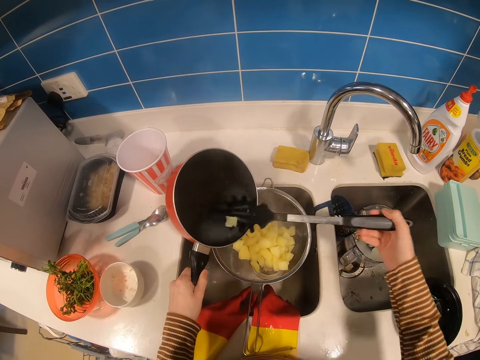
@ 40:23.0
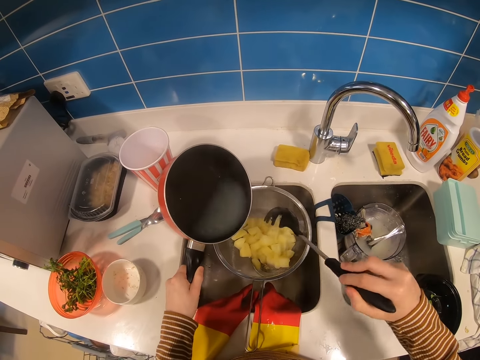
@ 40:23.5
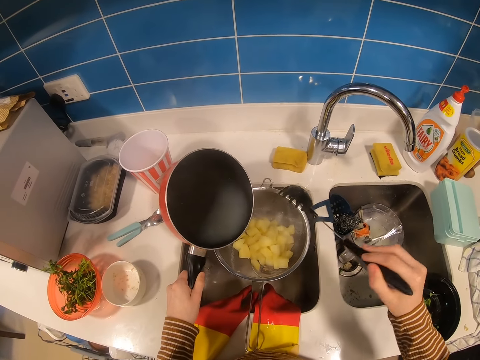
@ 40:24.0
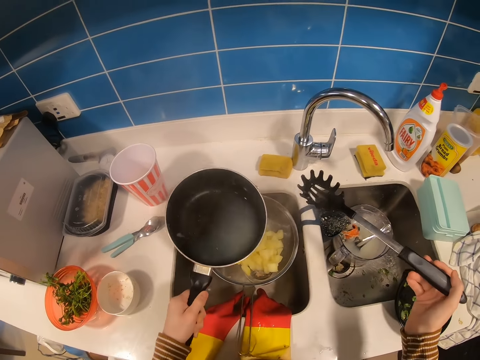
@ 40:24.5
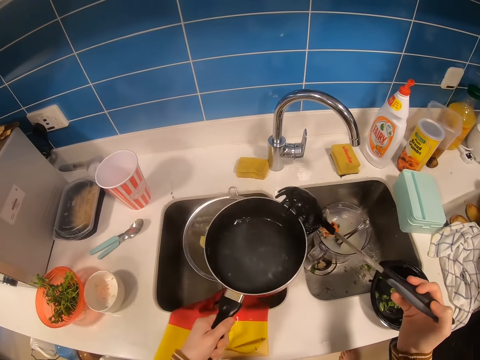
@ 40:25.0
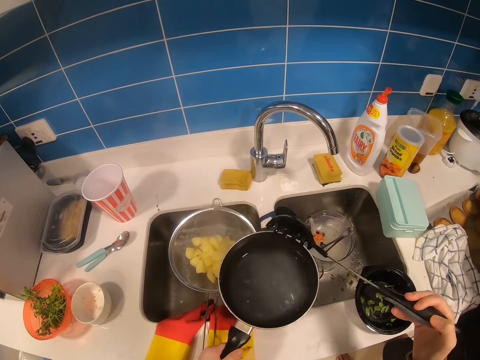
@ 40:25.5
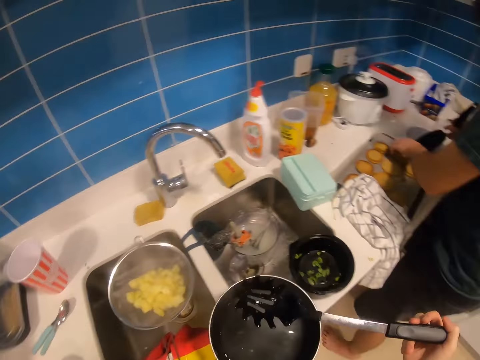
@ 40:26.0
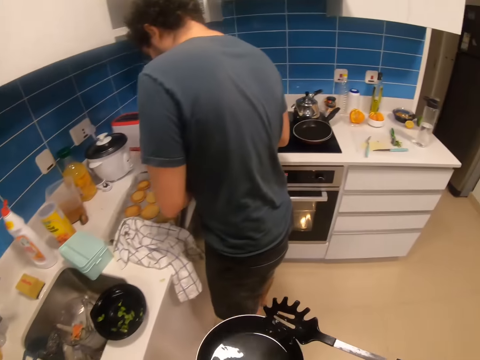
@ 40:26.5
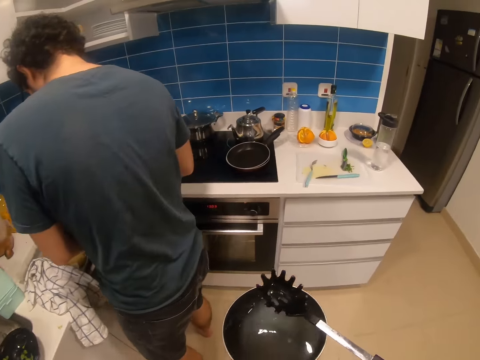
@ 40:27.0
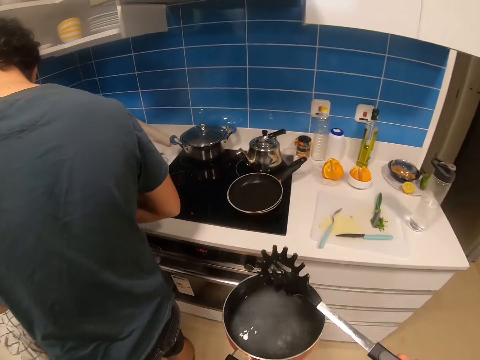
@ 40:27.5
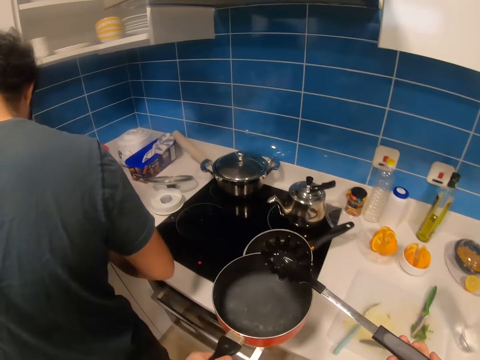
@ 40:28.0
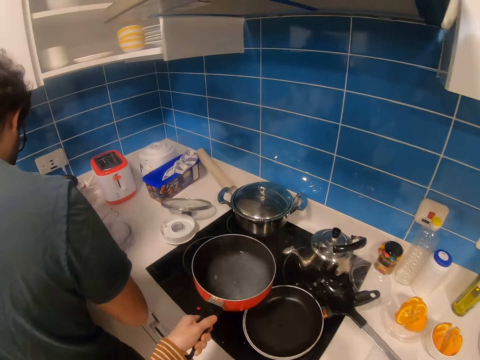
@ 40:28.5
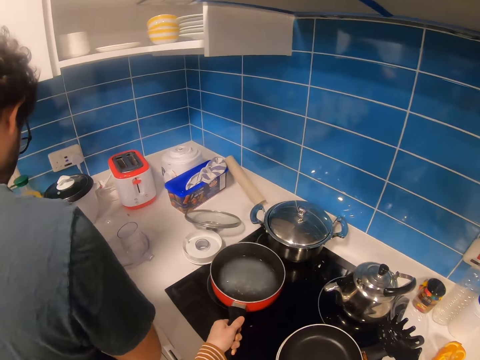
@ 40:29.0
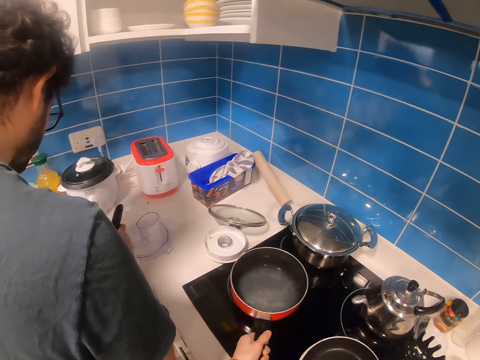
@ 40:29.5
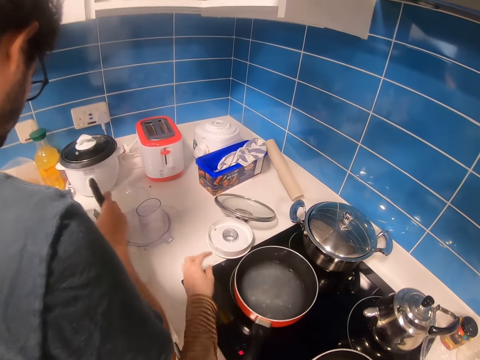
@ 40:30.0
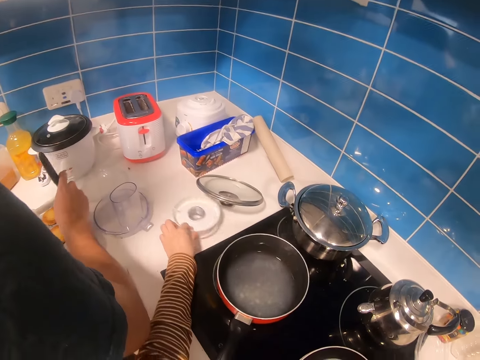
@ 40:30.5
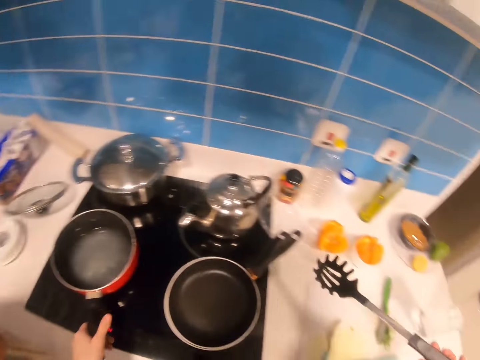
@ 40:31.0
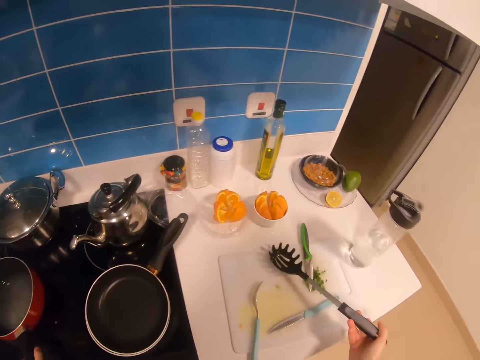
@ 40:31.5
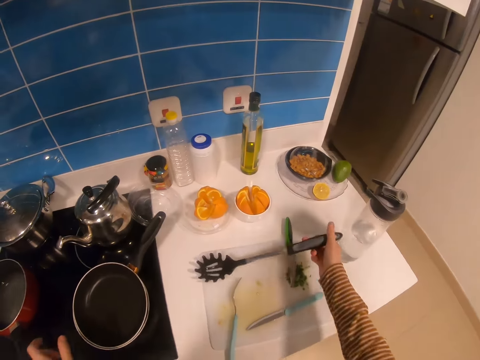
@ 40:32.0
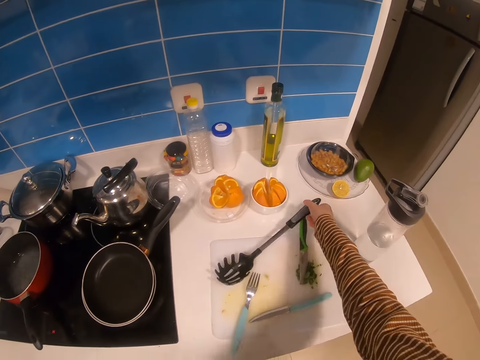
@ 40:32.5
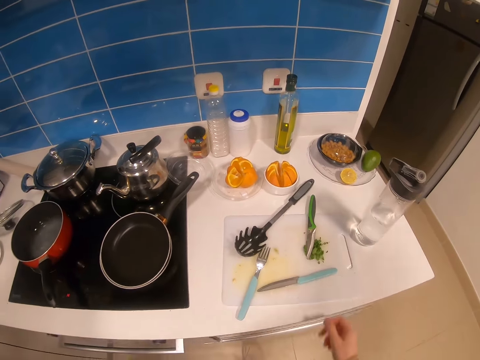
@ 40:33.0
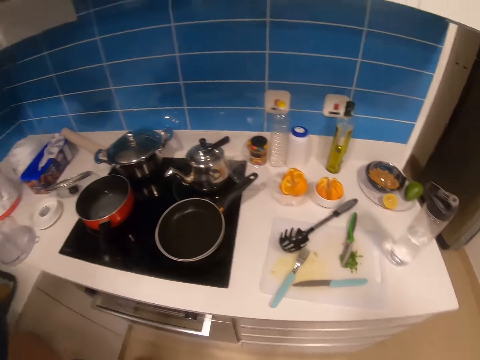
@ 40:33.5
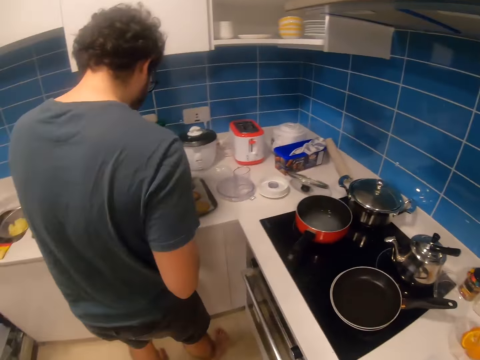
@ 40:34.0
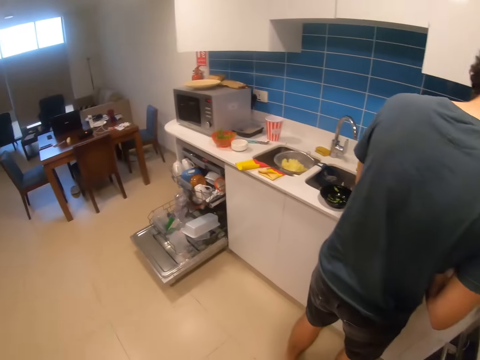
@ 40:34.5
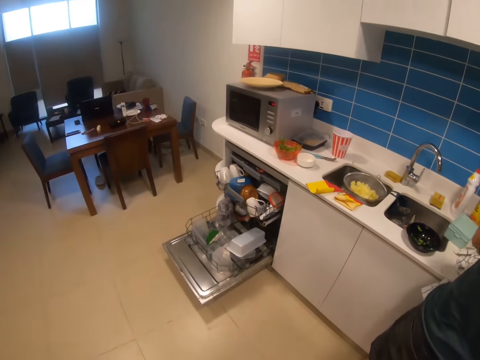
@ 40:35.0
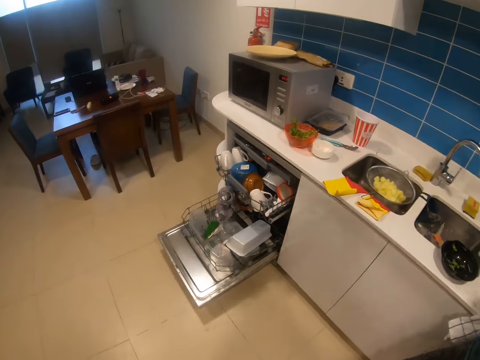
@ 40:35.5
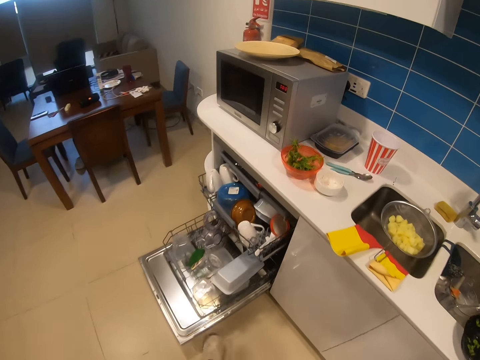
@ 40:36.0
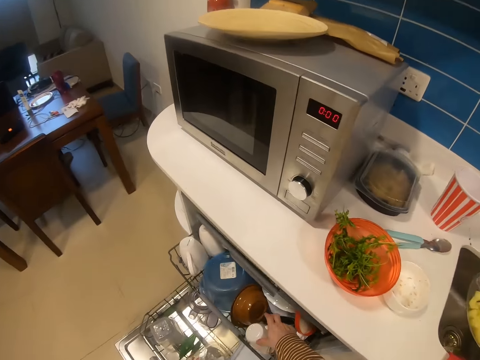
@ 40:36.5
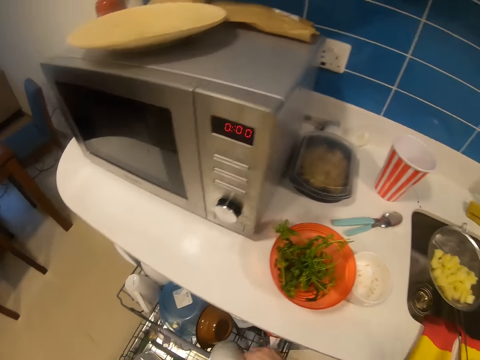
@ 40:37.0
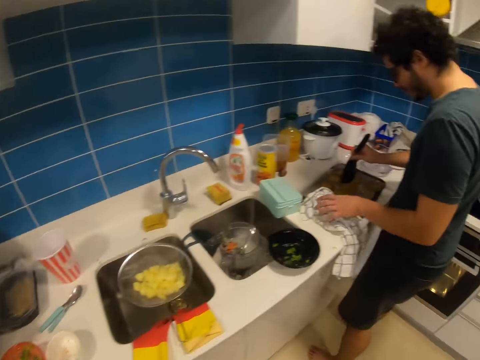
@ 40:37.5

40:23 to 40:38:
The camera wearer scoops a potato. They put the potato in a sieve. They turn around and walk behind a man. They put down a cooking pot on the gas cooker. They move part of a blender on a table. They put down a spoon on a cutting board. They turn around. They walk behind the man.

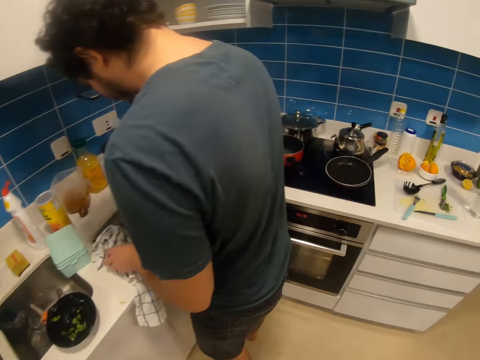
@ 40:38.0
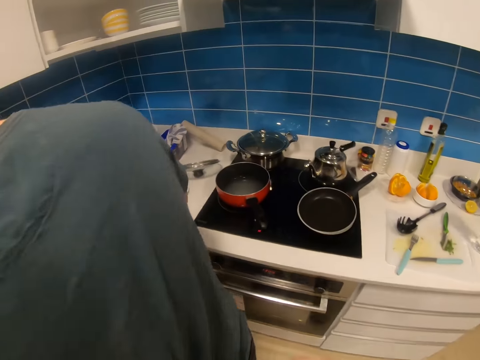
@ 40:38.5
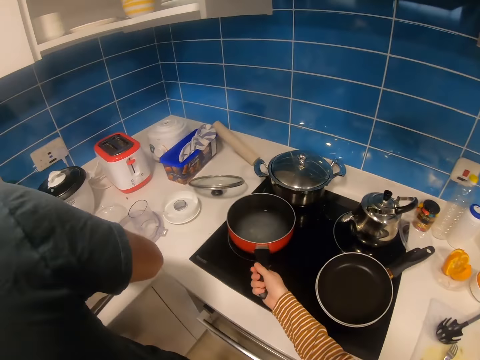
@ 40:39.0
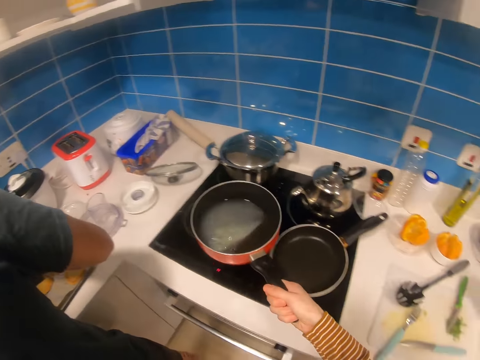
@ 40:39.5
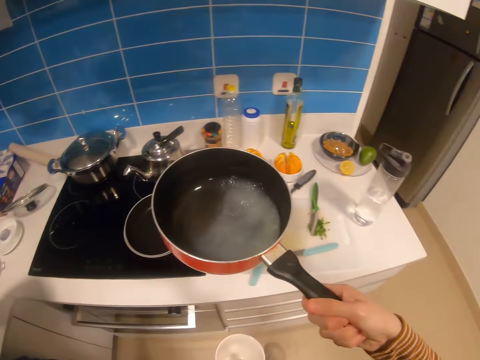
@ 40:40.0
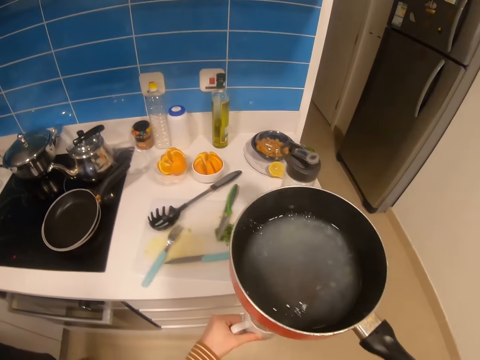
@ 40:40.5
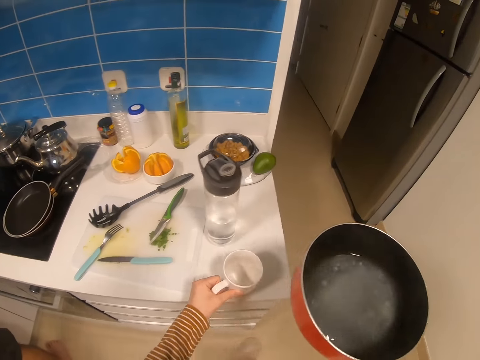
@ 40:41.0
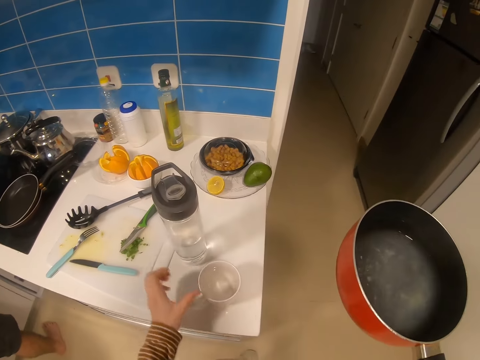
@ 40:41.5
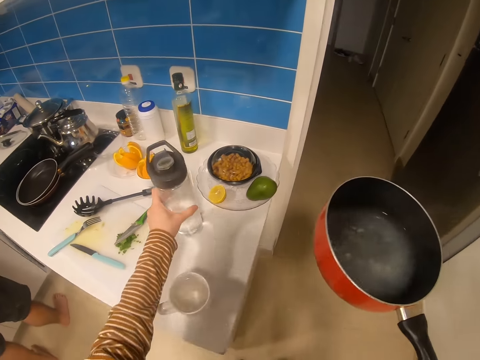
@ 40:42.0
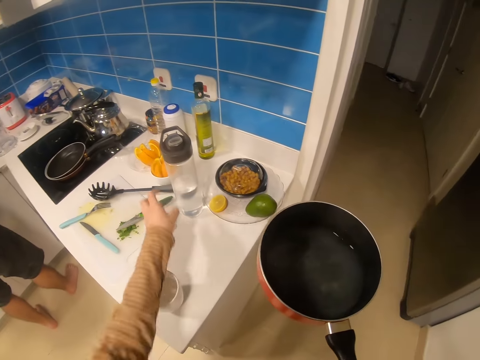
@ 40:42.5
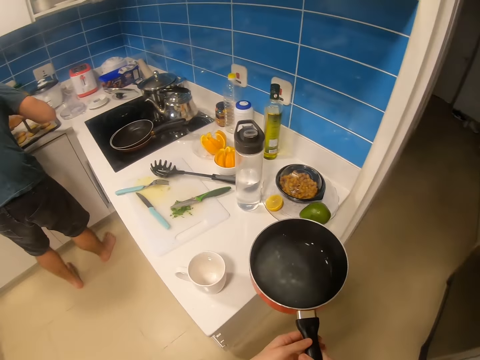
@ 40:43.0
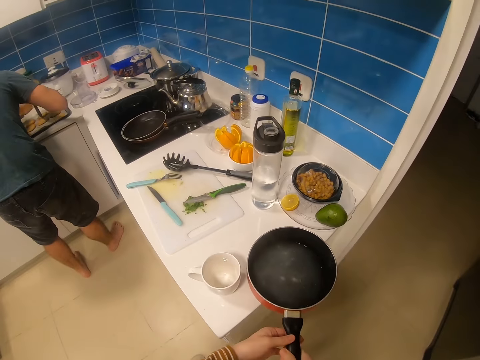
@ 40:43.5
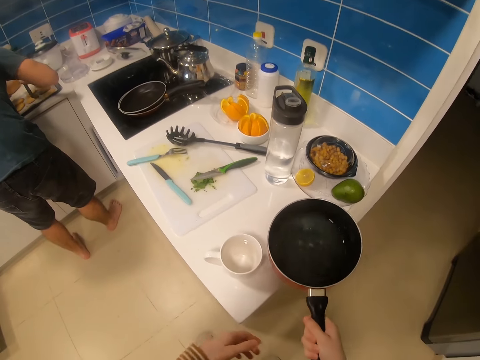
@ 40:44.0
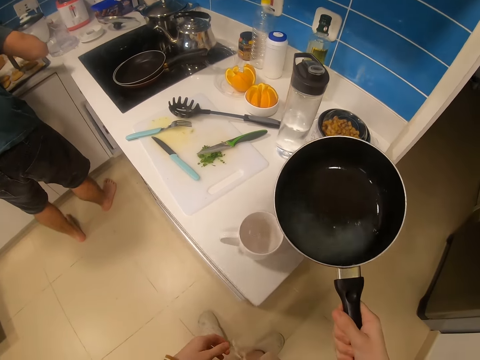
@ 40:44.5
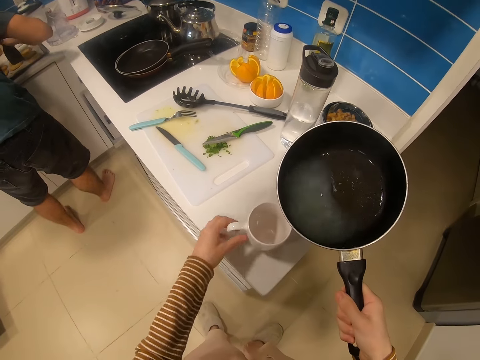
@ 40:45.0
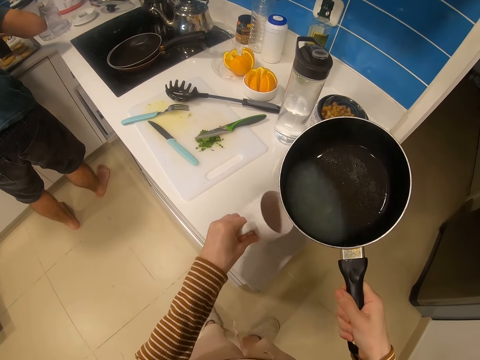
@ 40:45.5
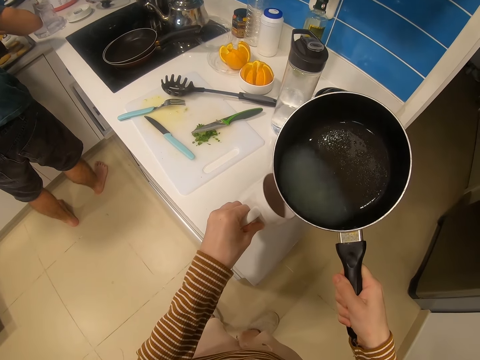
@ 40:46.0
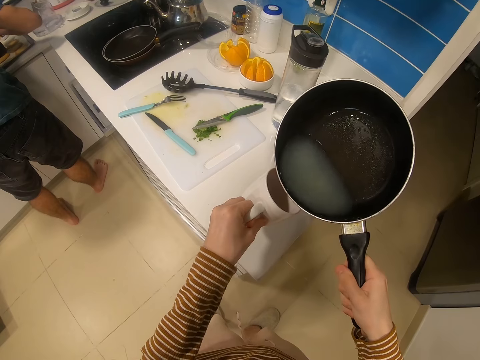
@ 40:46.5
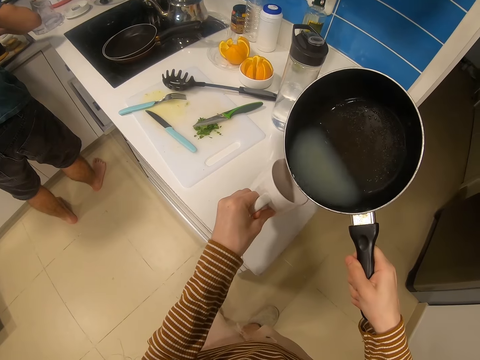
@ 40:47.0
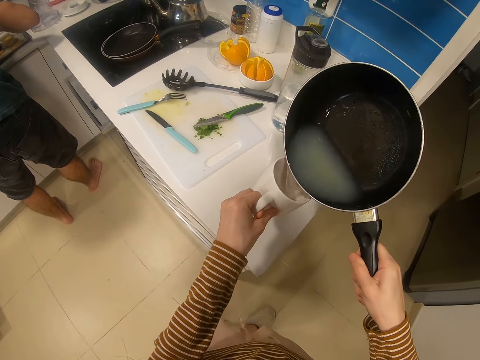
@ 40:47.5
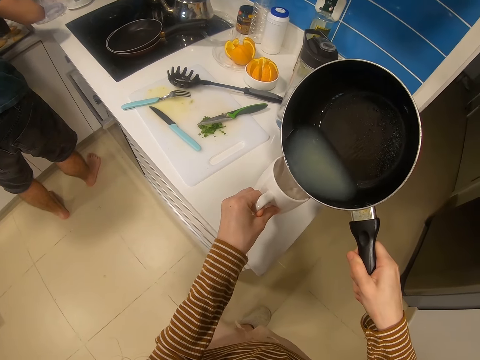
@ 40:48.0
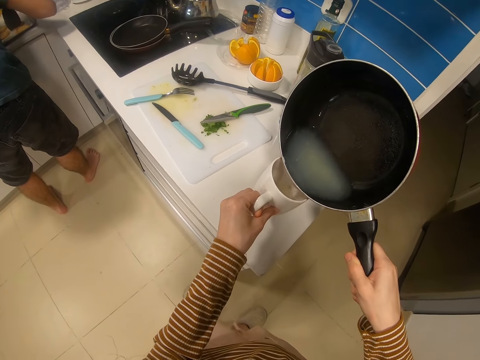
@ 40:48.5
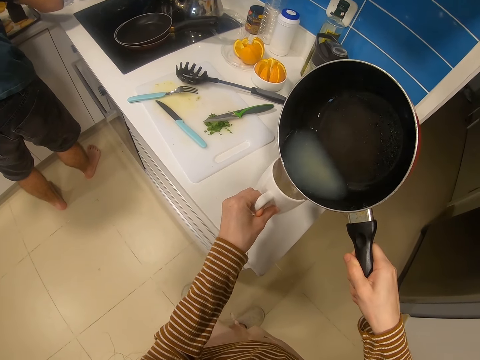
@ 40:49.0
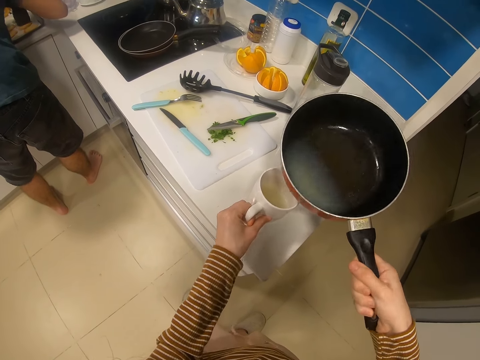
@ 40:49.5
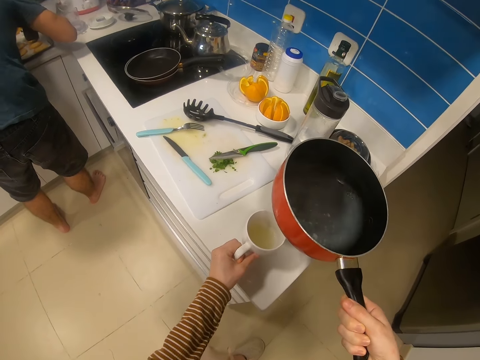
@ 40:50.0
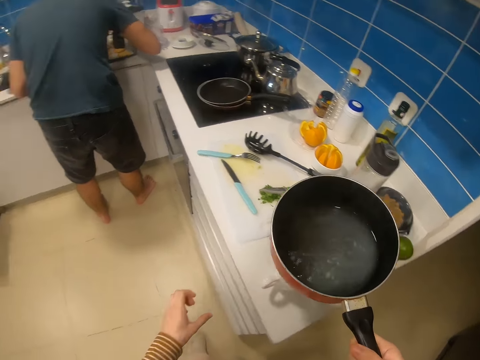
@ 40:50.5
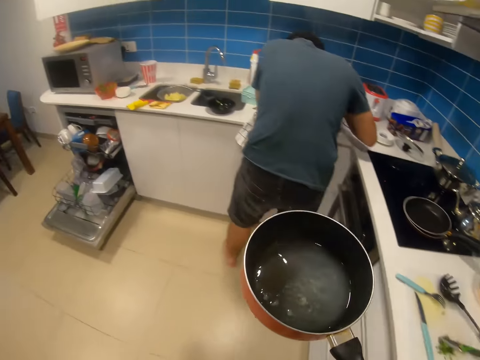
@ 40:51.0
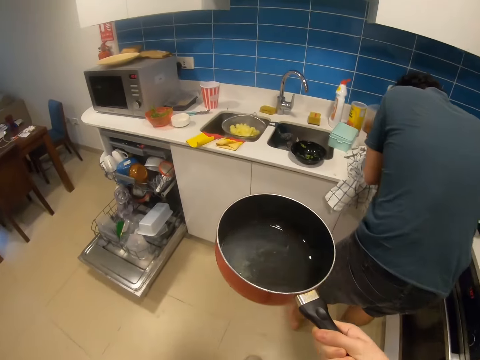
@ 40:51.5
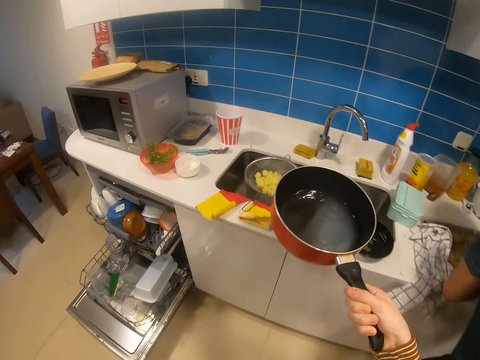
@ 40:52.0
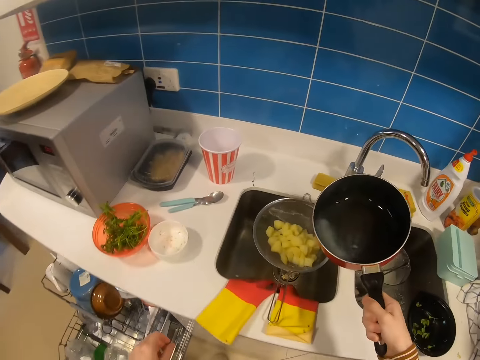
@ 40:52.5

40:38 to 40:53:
The camera wearer takes the pot from the cooker. They put a cup down. They move a water bottle. They put down the pot. They lift a pan from the kitchen counter. They hold the cup. They pick the cup from the kitchen counter. They put the pot on the cup. They pour water from the pan to the cup. They move the pot up. They place the cup on the kitchen counter. They move a hand down. They walk around the kitchen to the sink.
